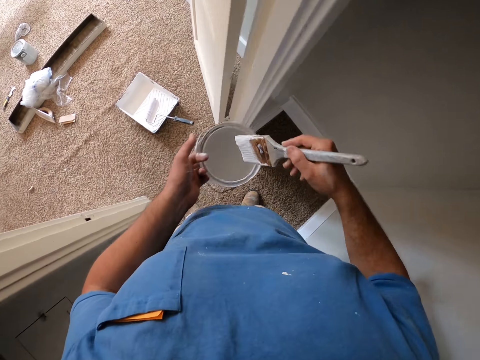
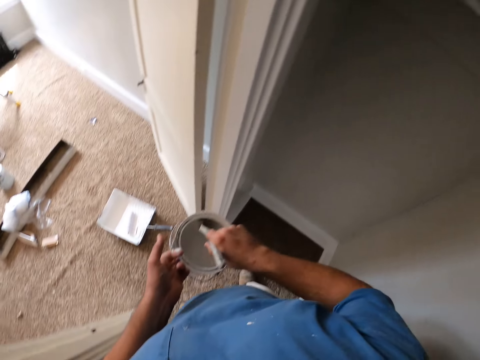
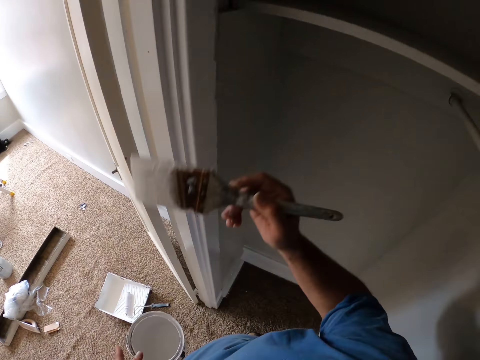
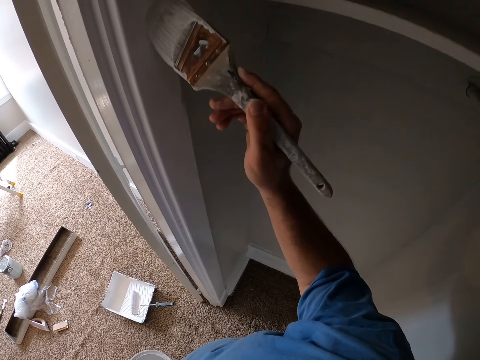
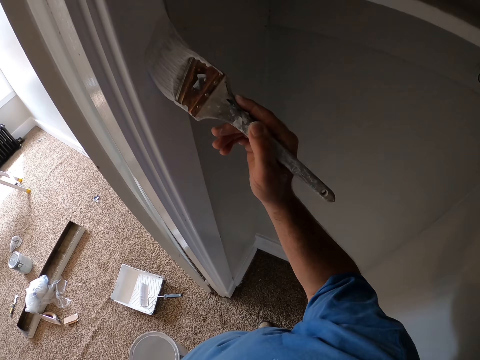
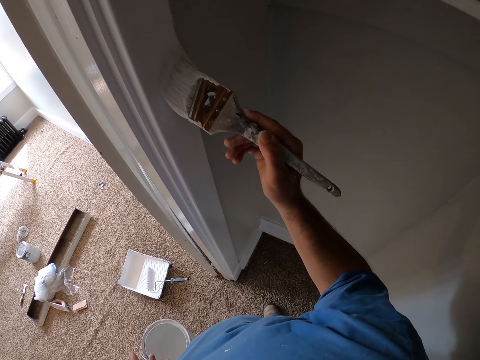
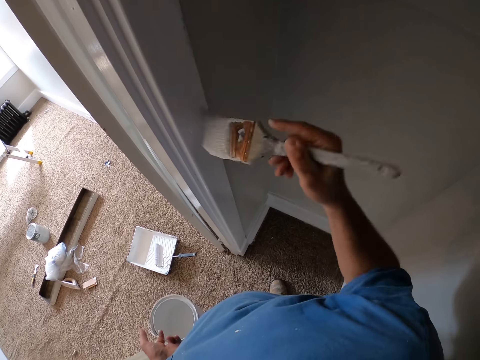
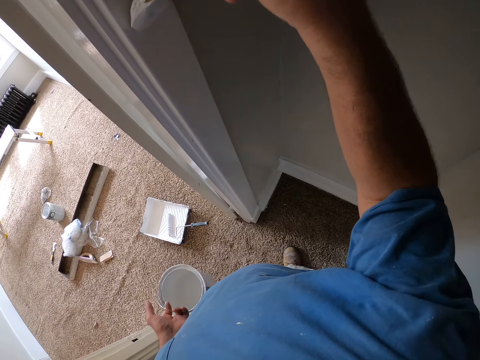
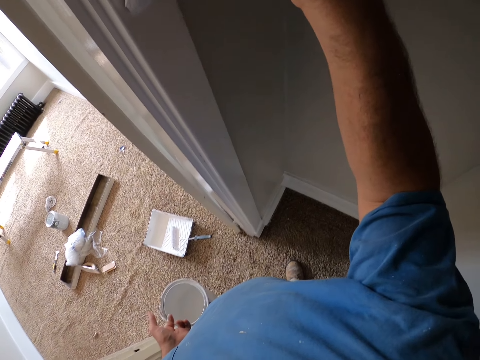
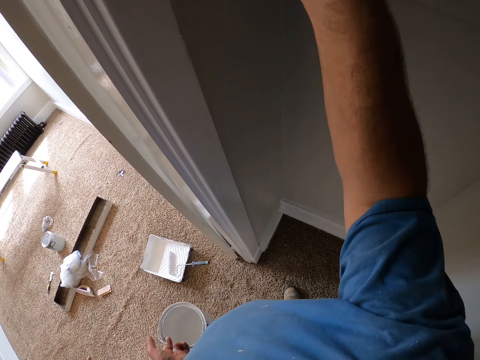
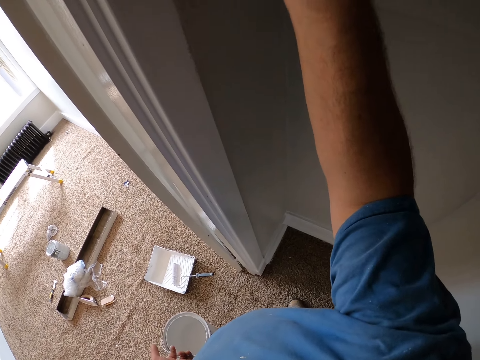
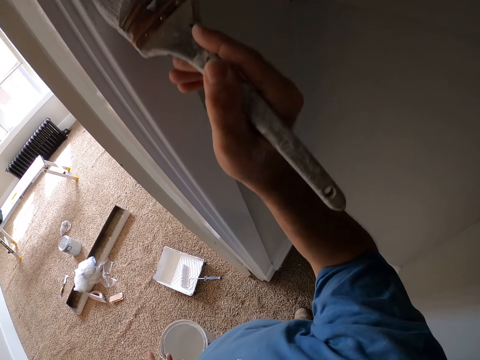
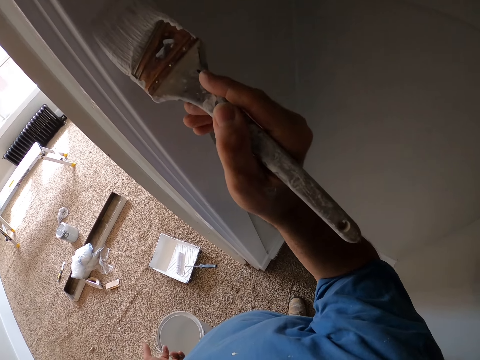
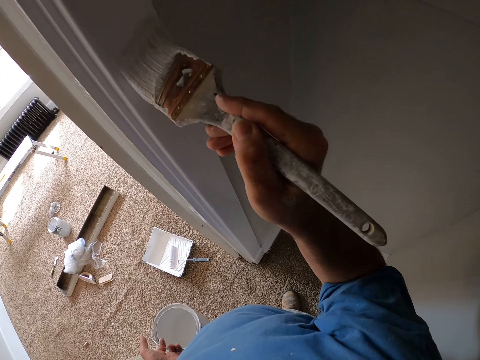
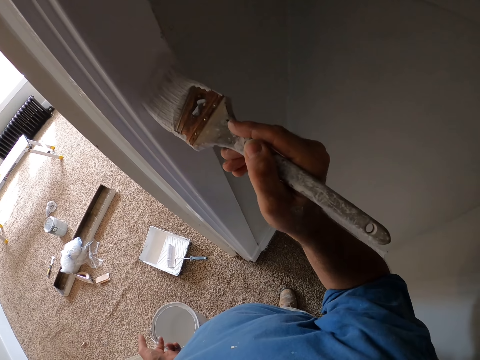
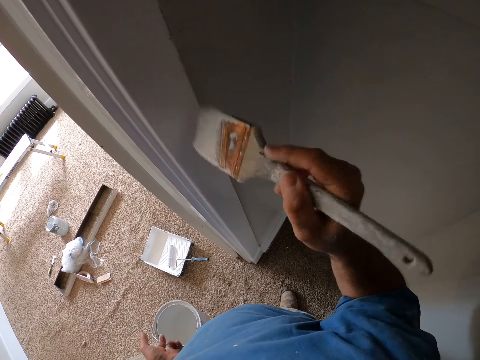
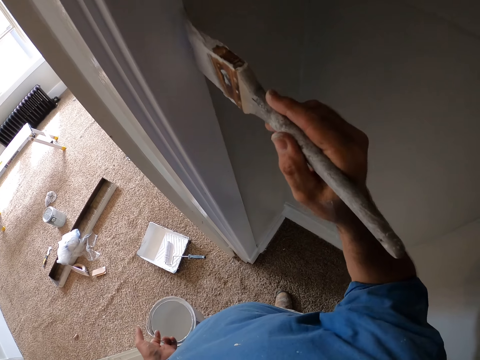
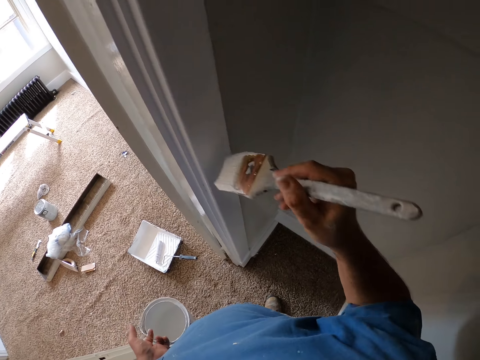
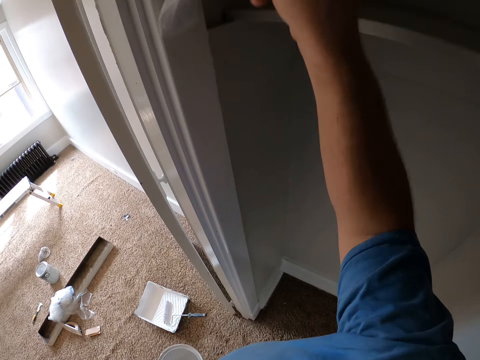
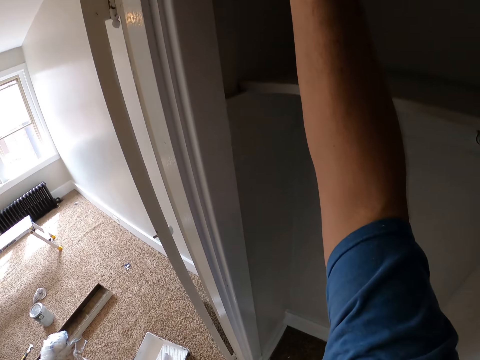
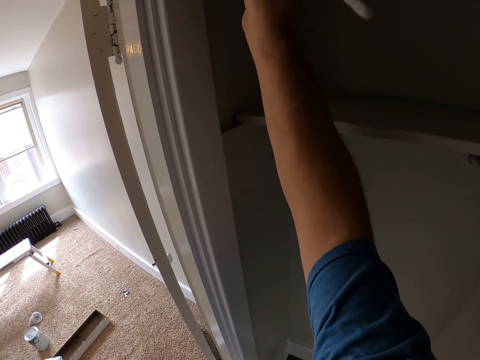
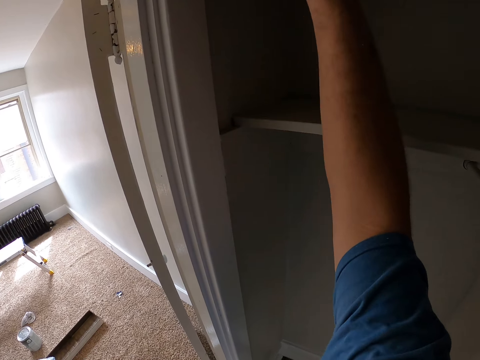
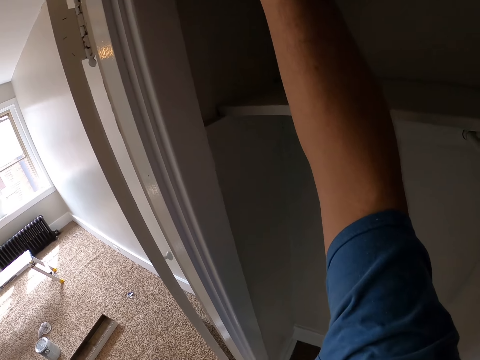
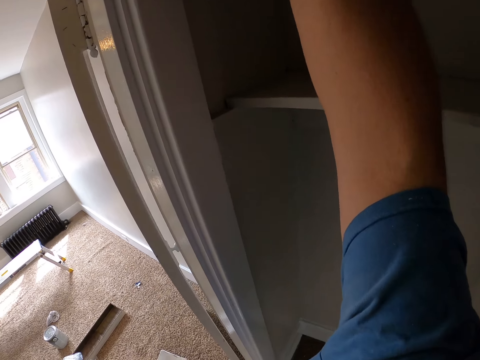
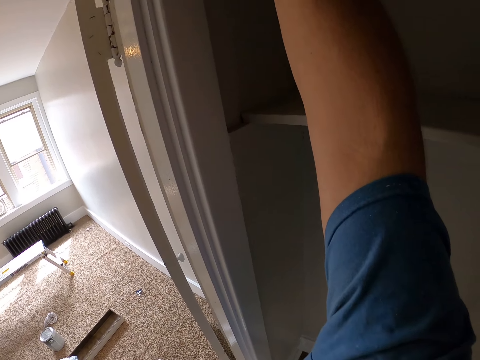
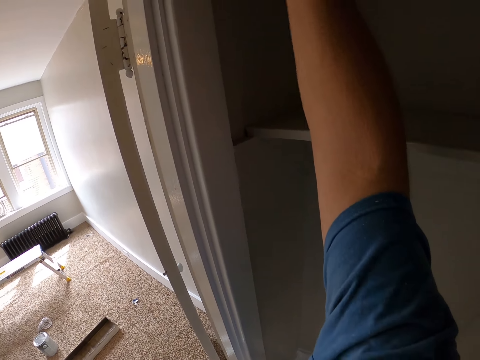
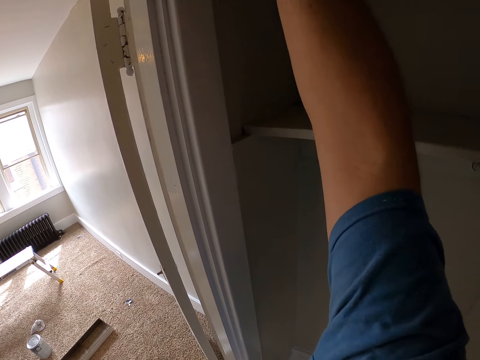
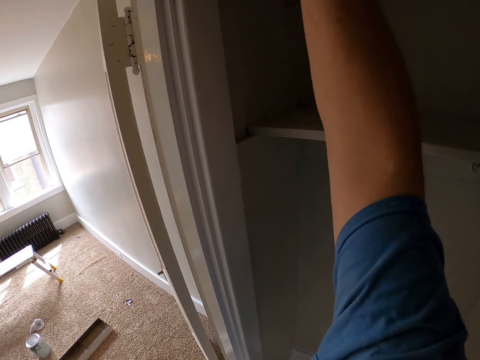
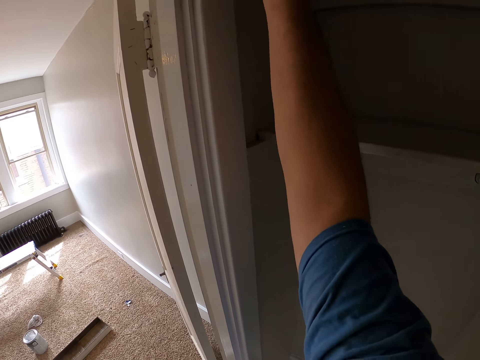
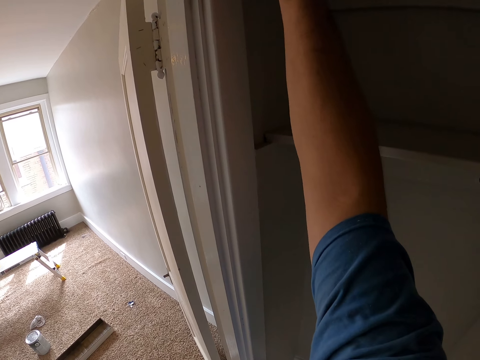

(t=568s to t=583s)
The camera wearer dips the paint brush inside the paint. He paints the corridor or door frame with the paint brush on his right hand.

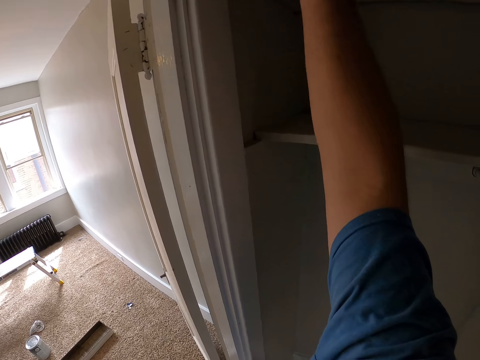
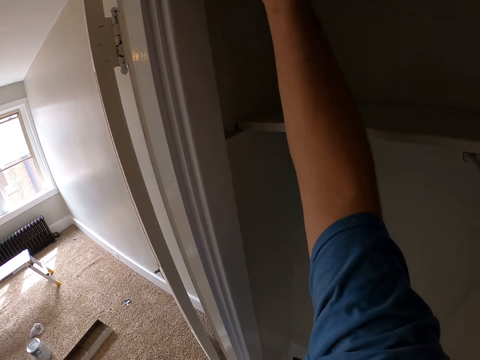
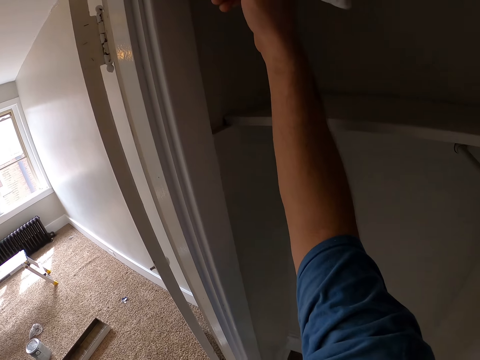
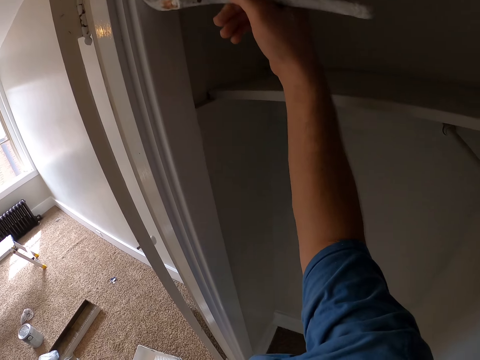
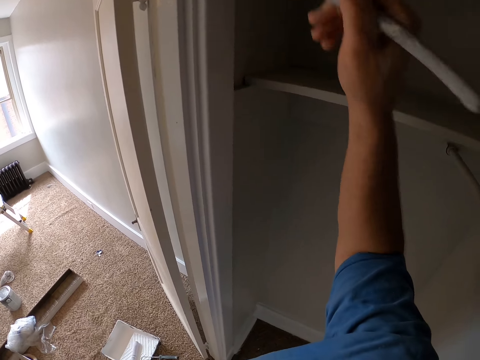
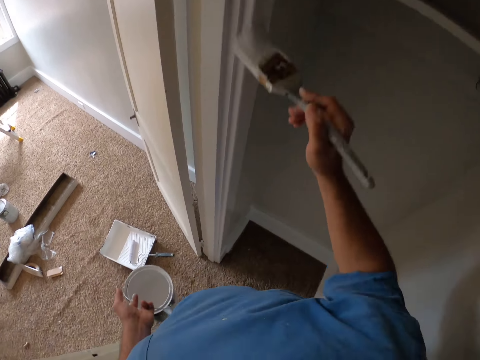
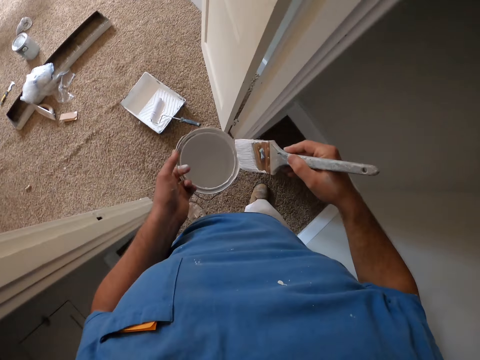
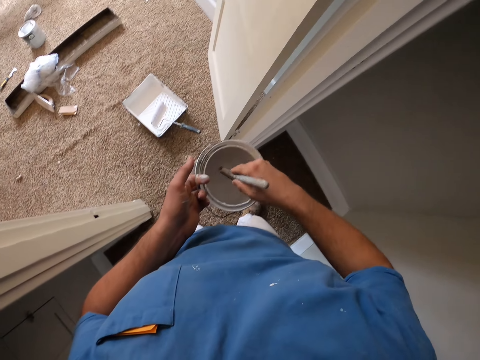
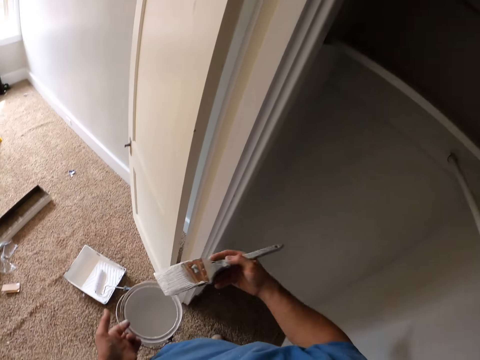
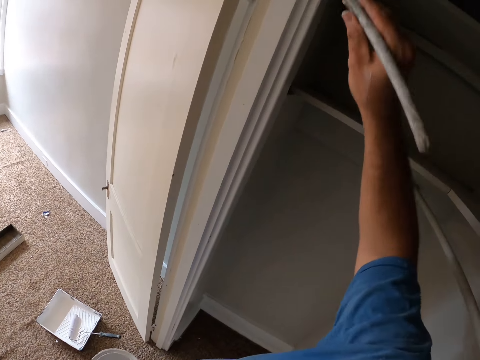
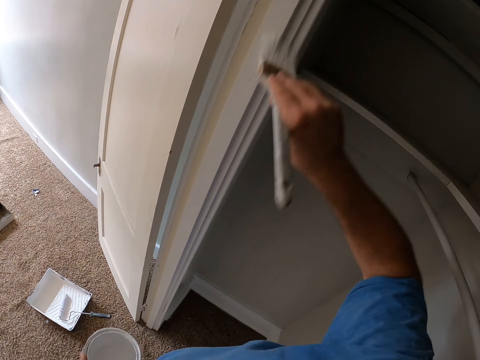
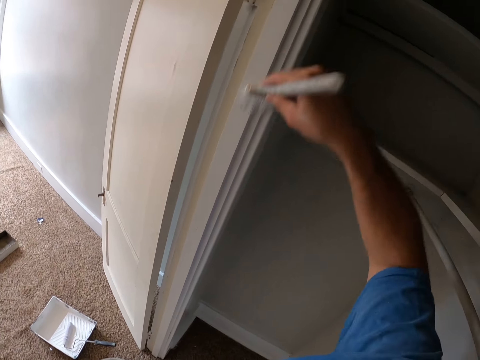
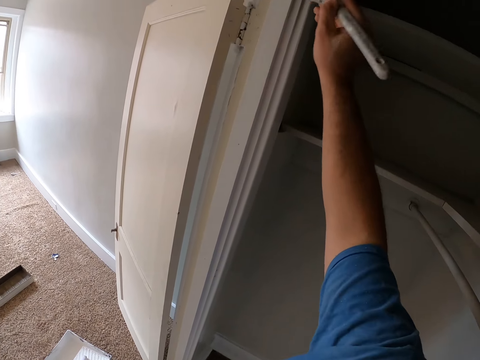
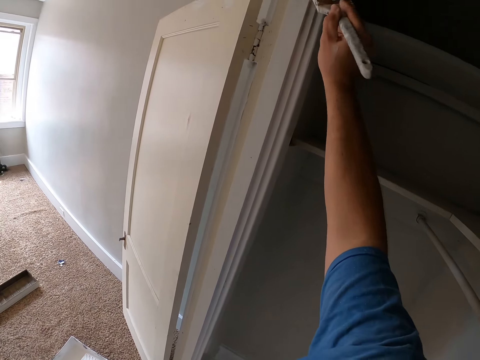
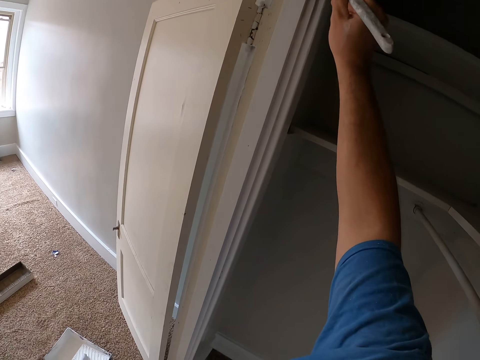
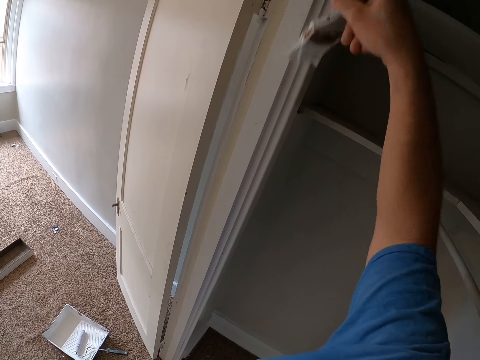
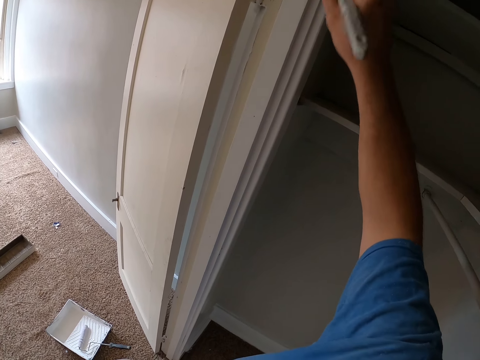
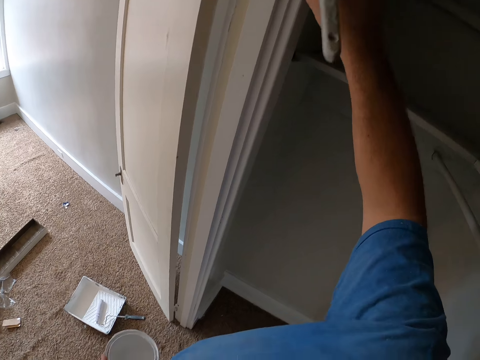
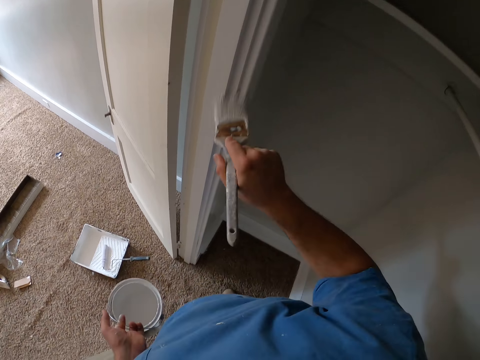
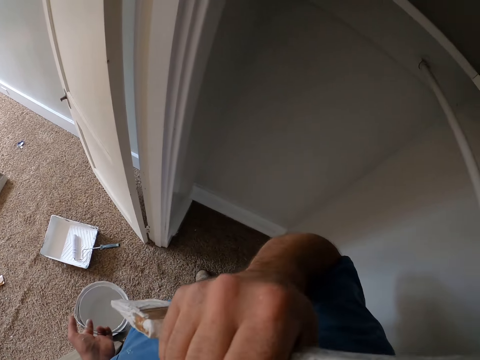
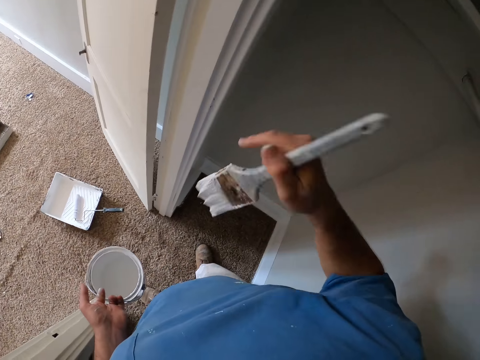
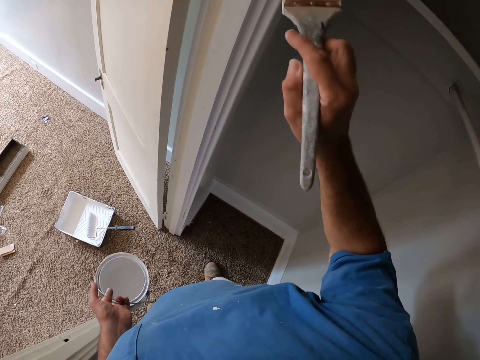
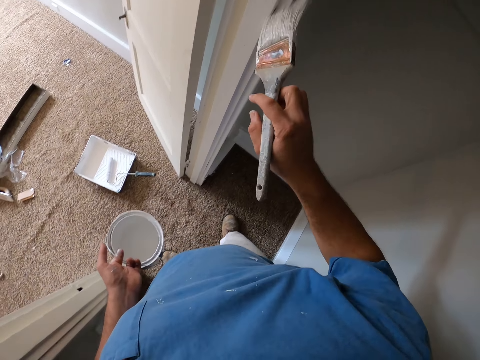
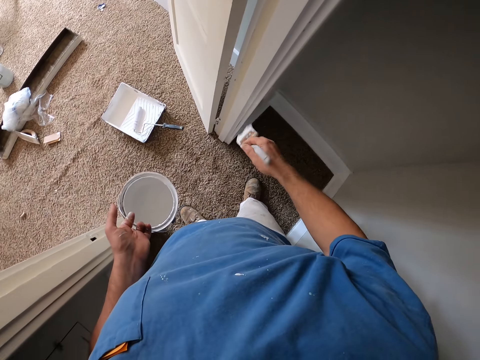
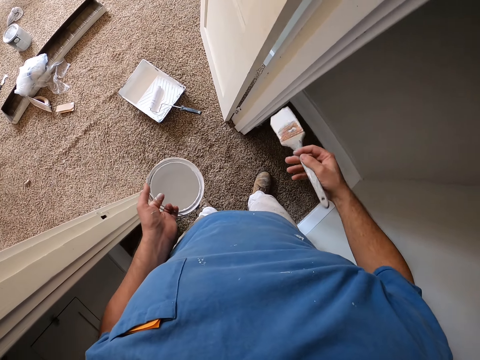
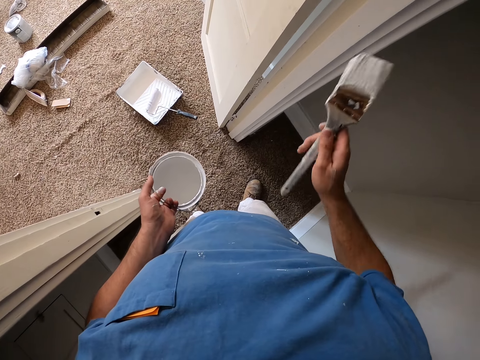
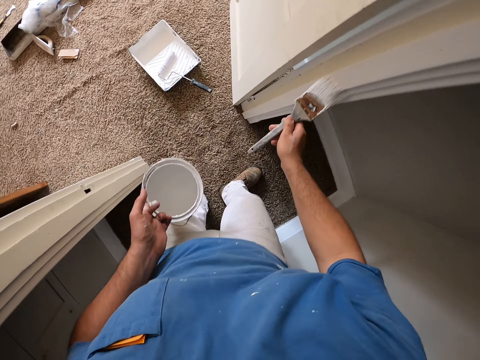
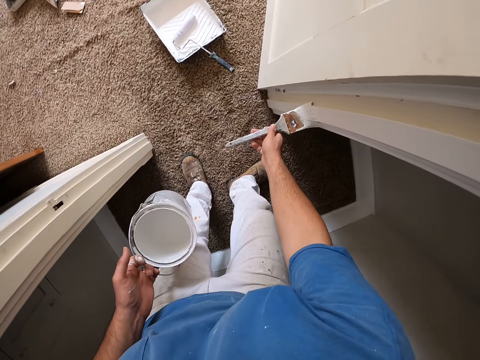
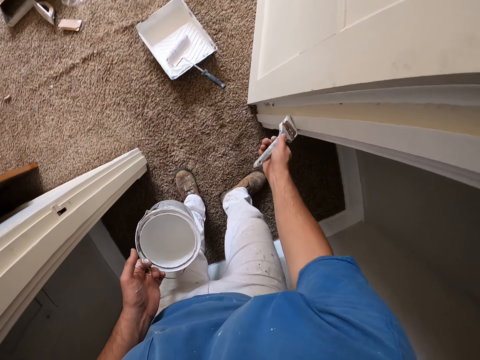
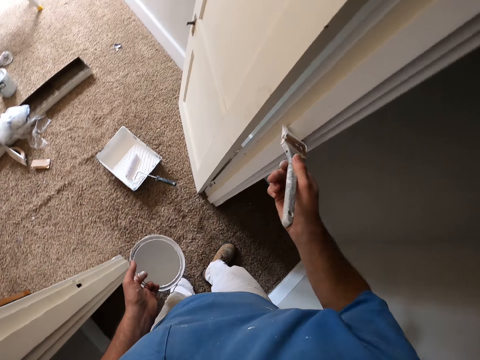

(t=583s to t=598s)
The camera wearer dips the paint brush inside the paint. He paints the corridor or door frame with the paint brush on his right hand. He holds something. He paints the door frame with the paint brush.
